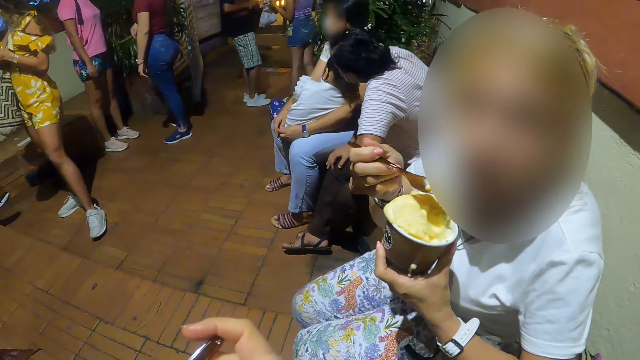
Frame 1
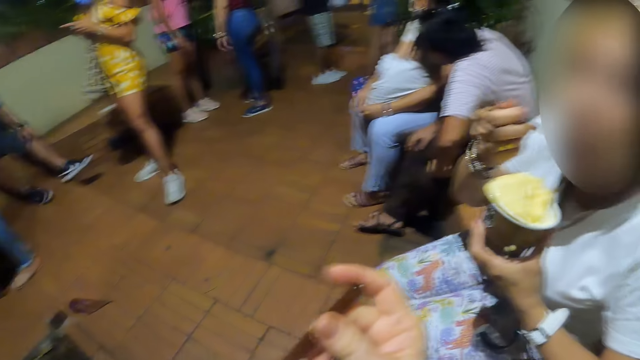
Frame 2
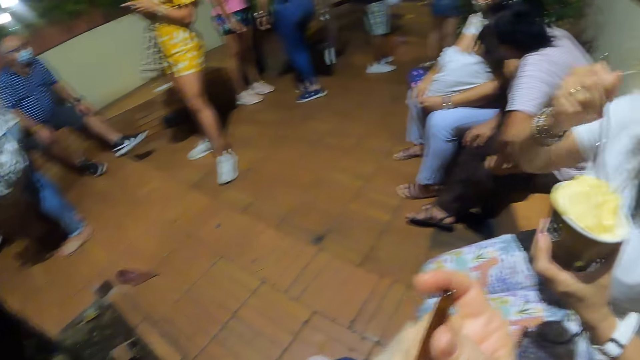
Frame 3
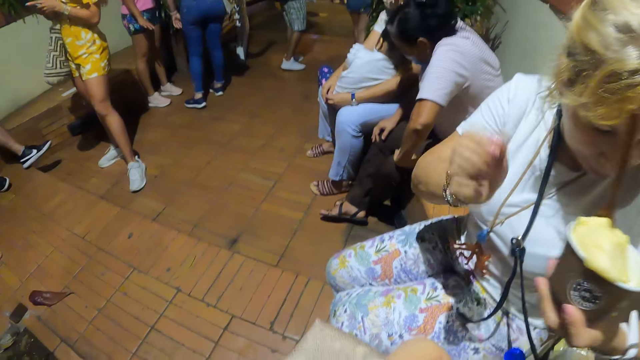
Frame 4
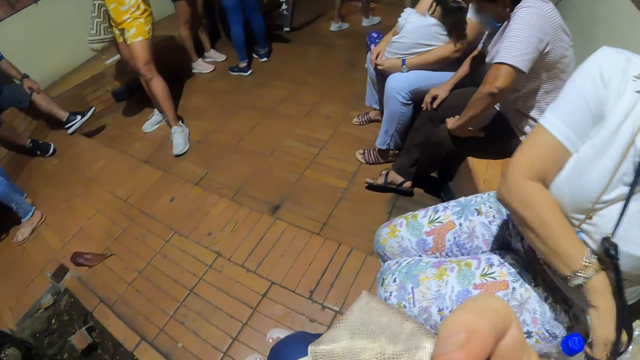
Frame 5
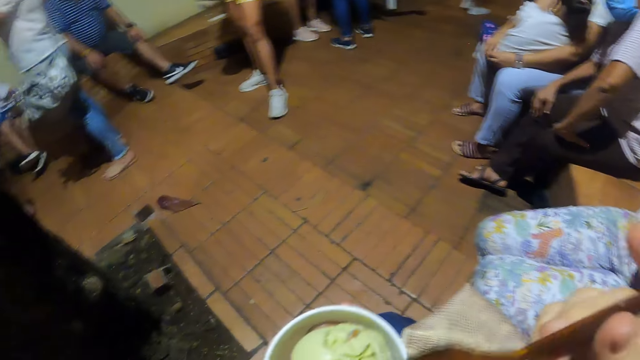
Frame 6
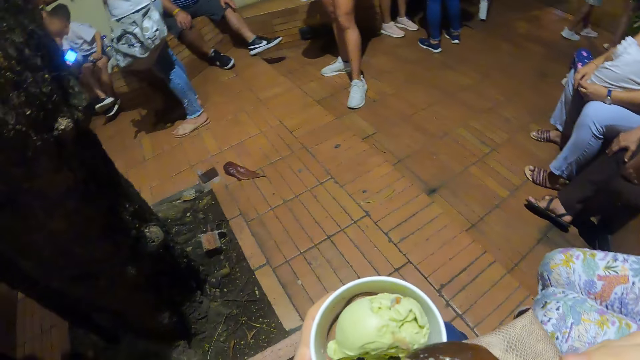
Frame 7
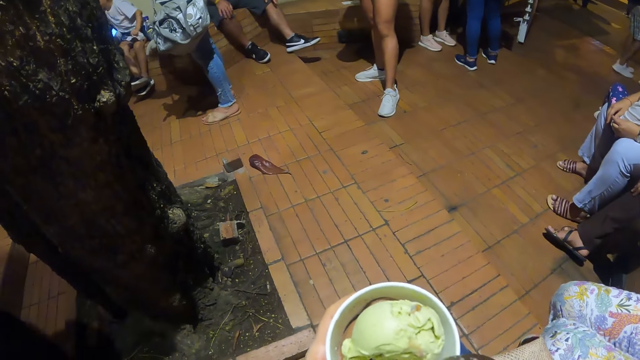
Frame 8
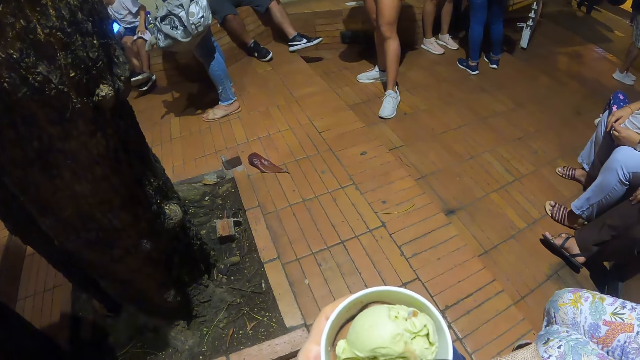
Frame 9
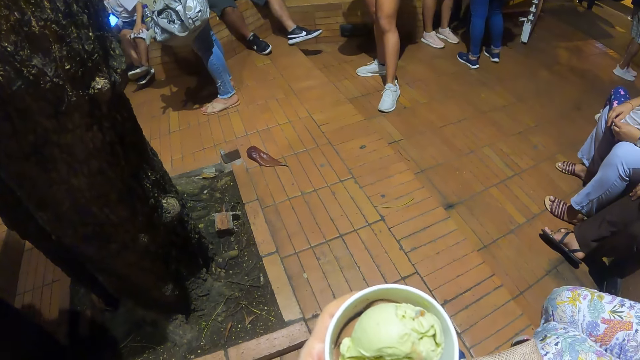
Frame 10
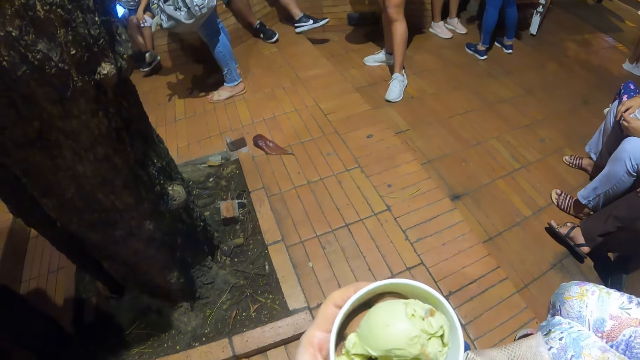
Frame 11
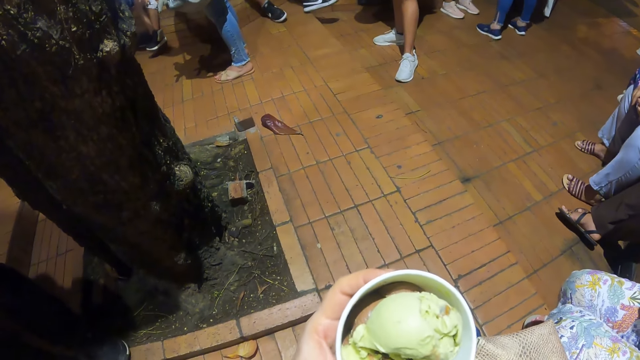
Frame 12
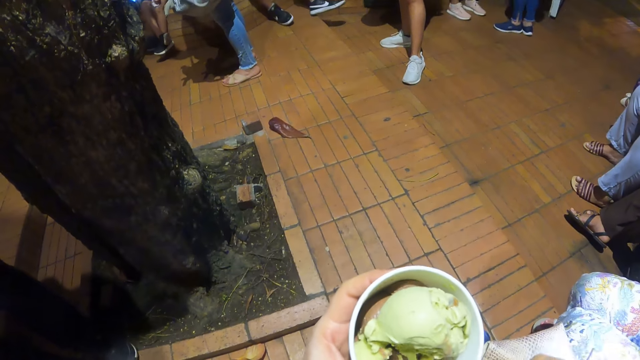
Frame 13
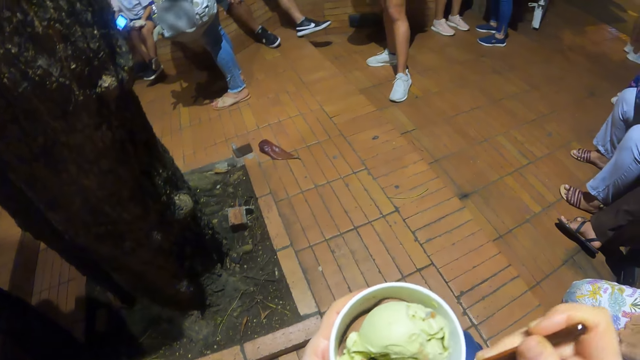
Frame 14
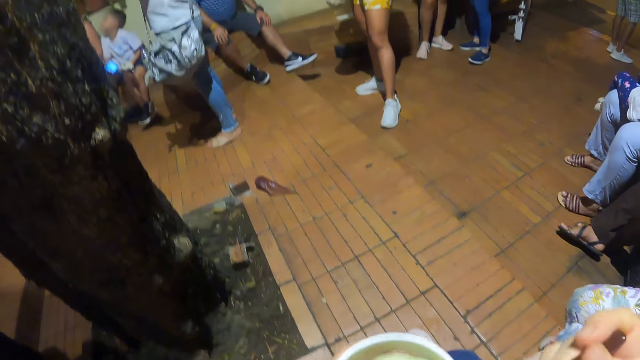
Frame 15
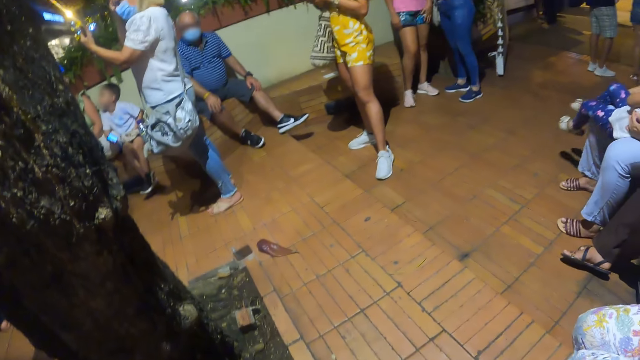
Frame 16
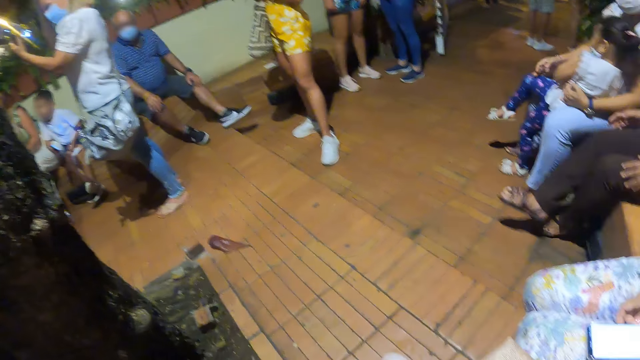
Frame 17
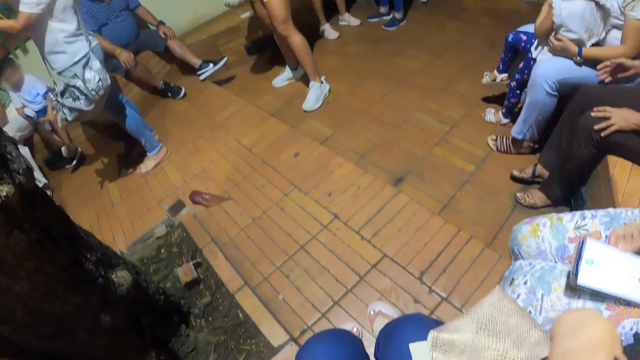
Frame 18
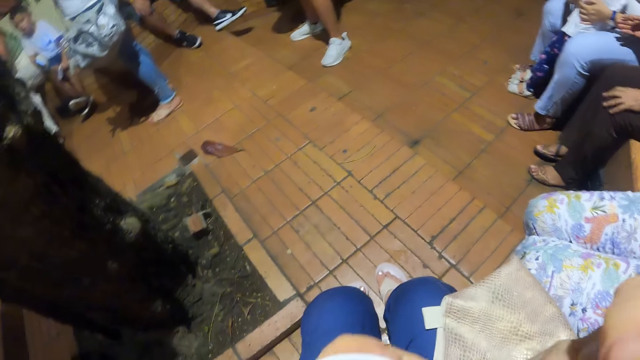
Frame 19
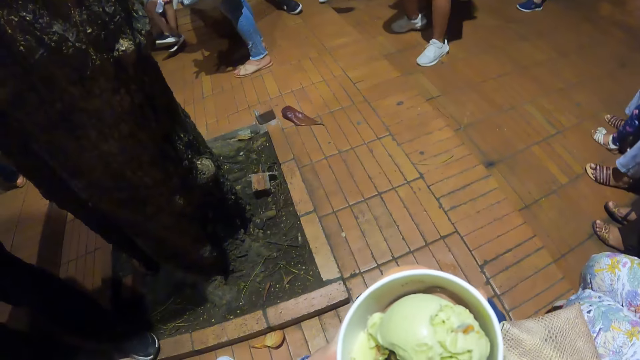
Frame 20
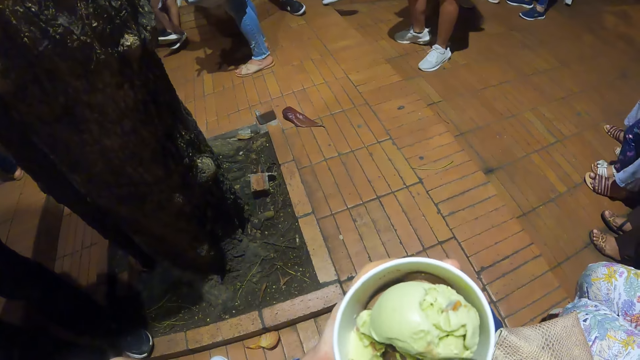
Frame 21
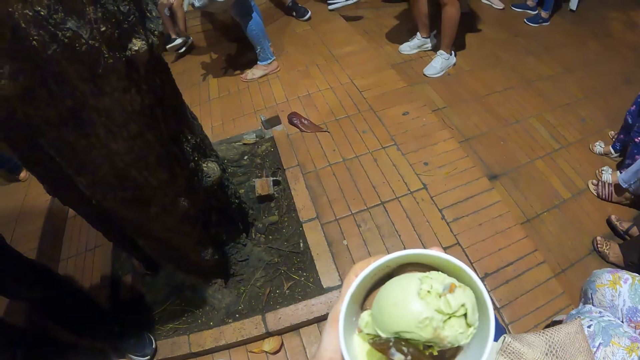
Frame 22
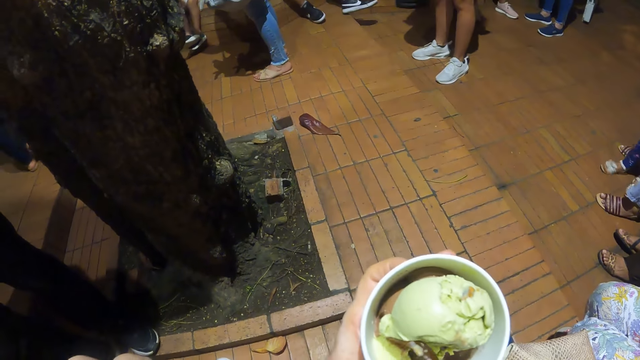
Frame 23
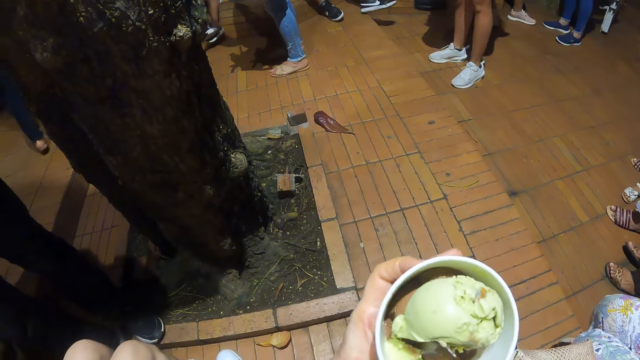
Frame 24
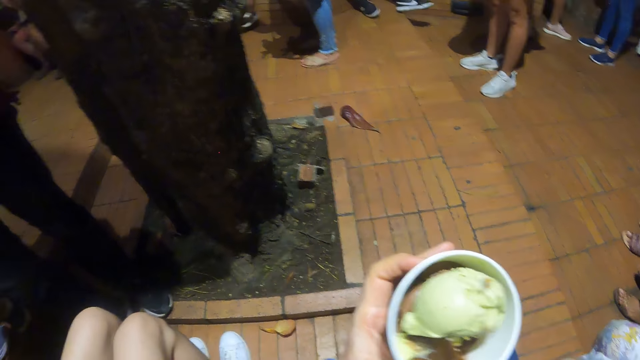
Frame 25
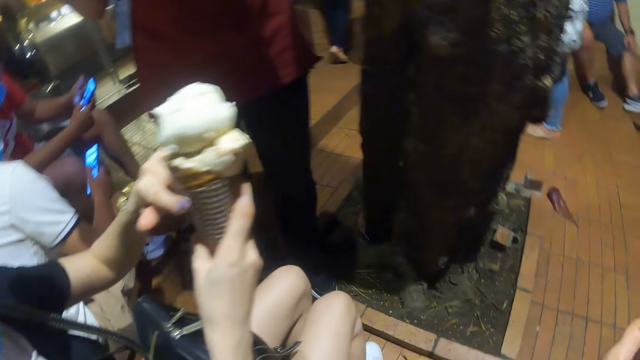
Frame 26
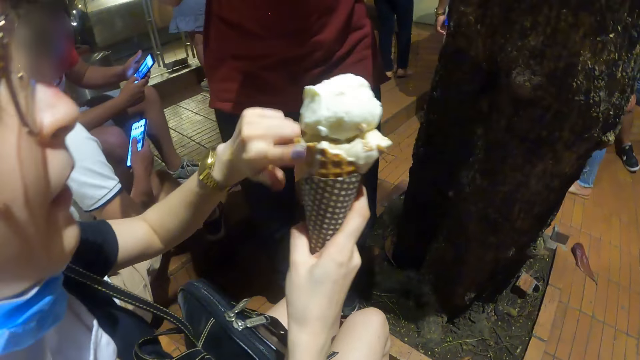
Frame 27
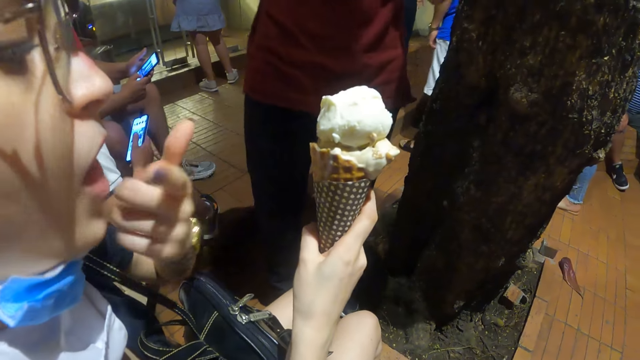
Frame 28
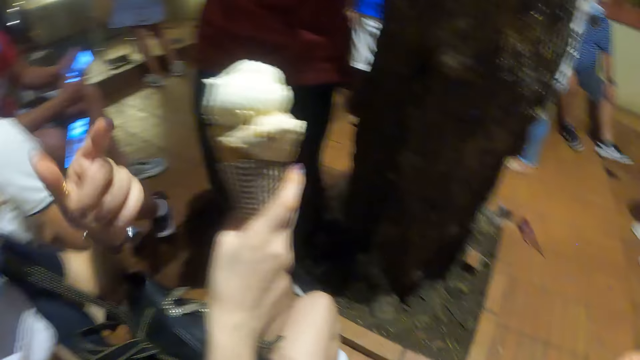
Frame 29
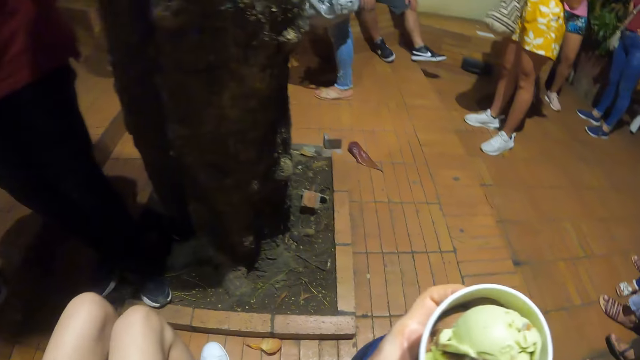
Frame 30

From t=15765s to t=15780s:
The camera wearer eats ice cream. Someone moves the tin. The camera wearer looks around. They move the spoon. They scoop ice cream with the spoon. They lift the spoon. They eat ice cream. They look around. They move the ice cream tin. They move the tin. They scoop ice cream. They look around. A woman eats ice cream. The camera wearer looks around.

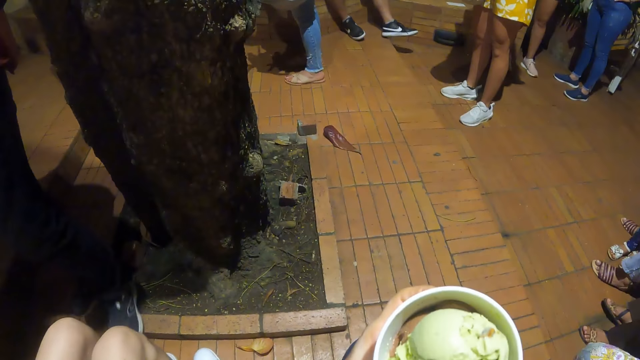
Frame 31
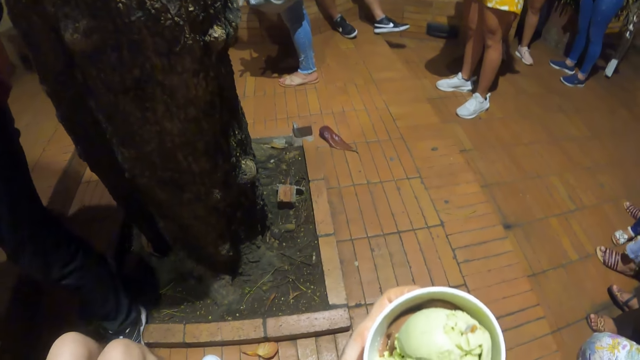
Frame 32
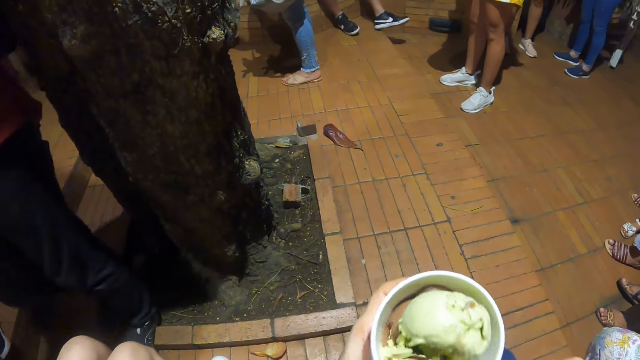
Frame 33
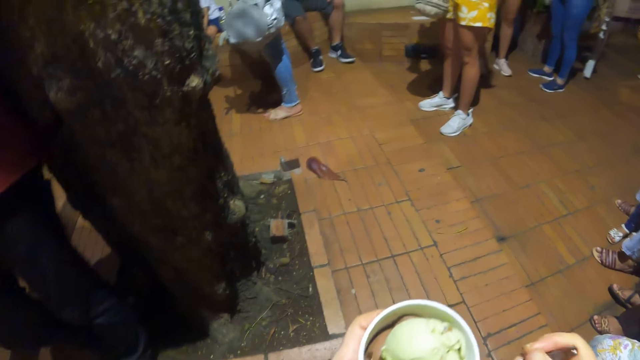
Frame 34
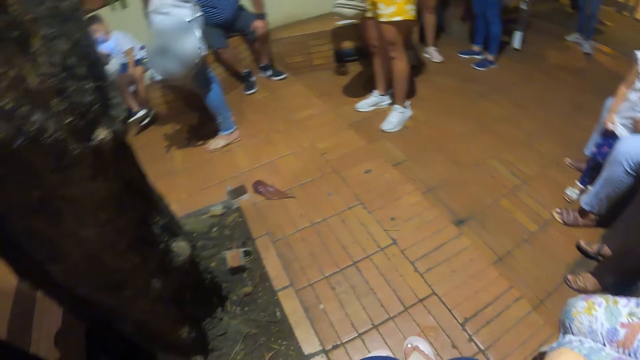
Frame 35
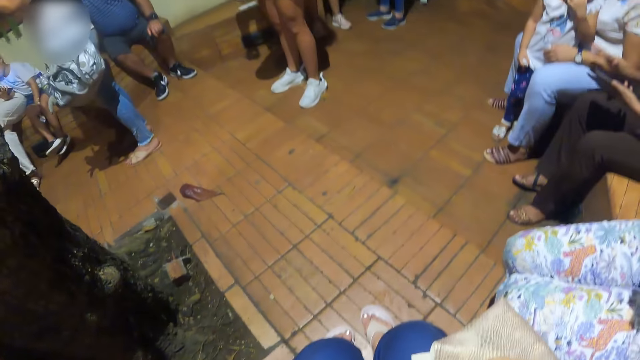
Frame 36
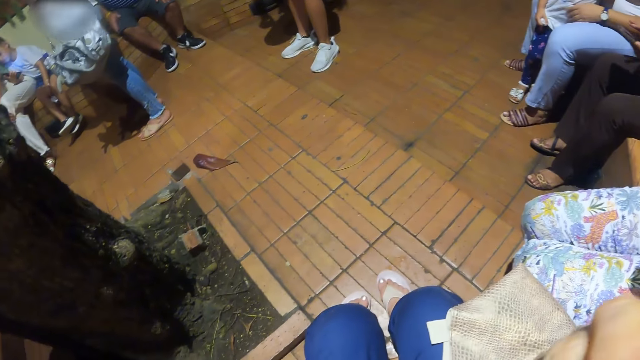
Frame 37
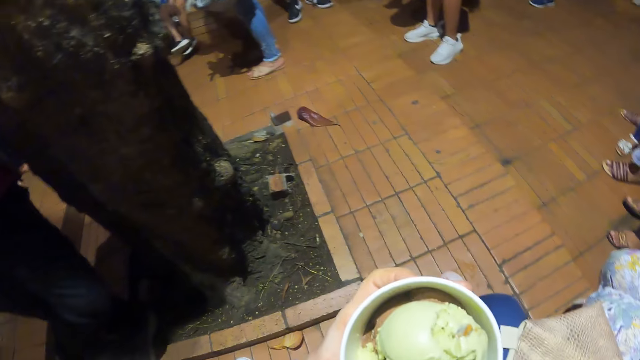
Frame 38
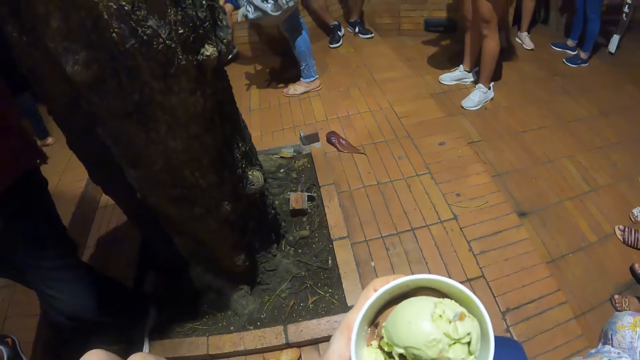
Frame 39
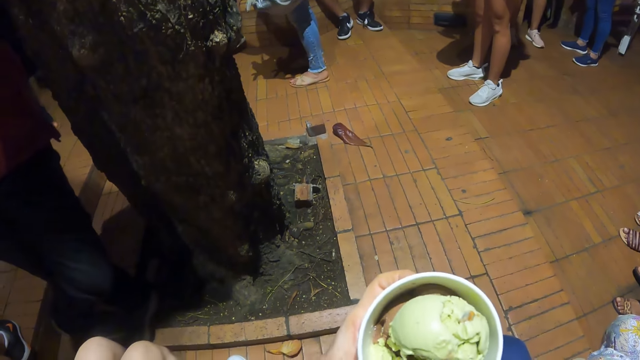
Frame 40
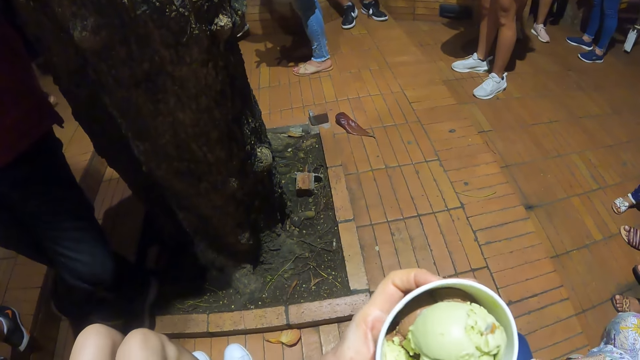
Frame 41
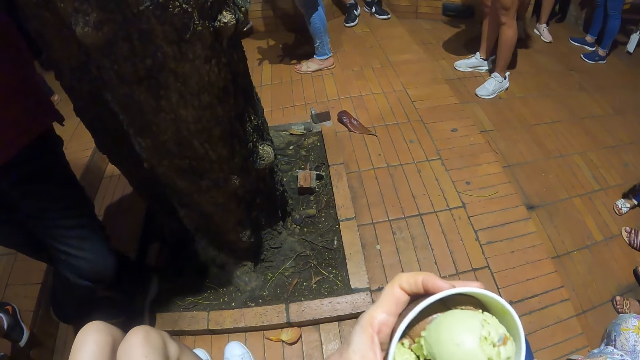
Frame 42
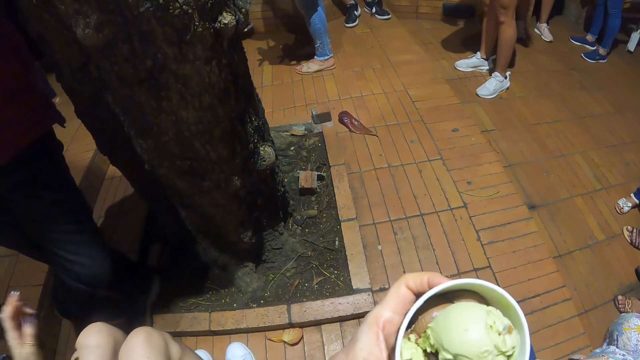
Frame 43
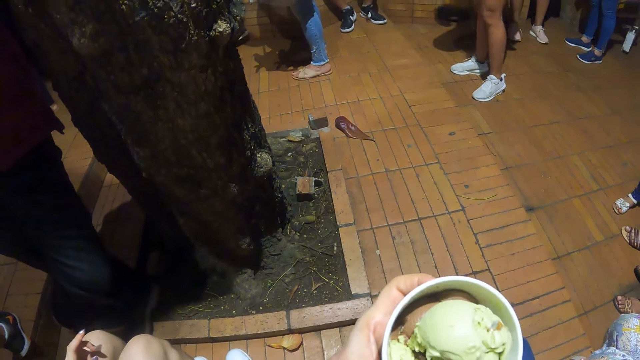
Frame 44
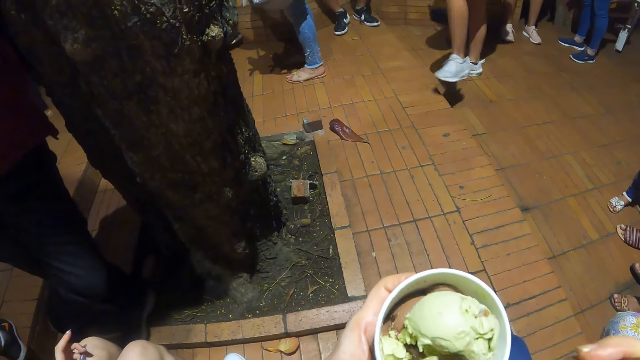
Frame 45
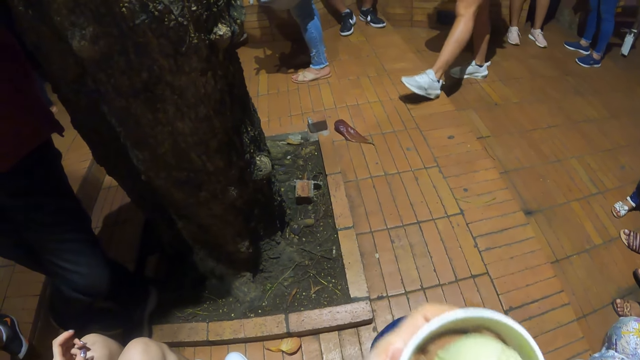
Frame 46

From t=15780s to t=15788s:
The camera wearer looks at the ice cream. They scoop the ice cream with a spoon. They eat the ice cream. They look around. They move the tin. They scoop the ice cream.
